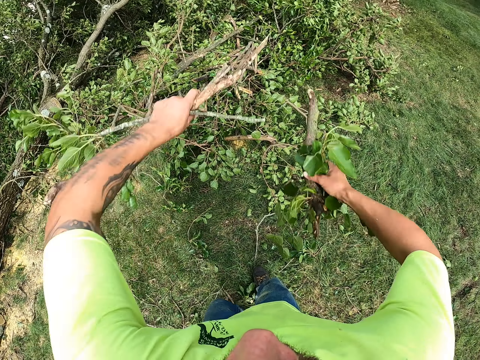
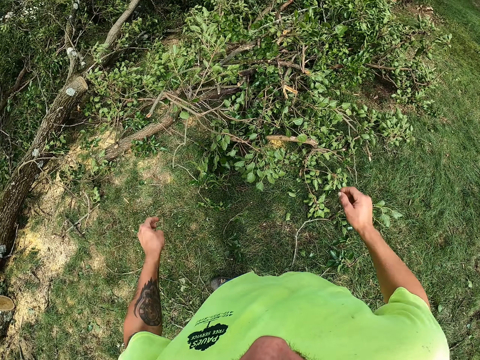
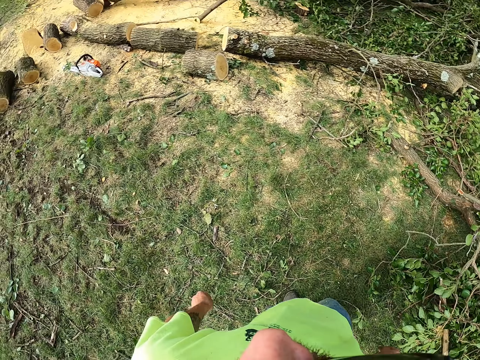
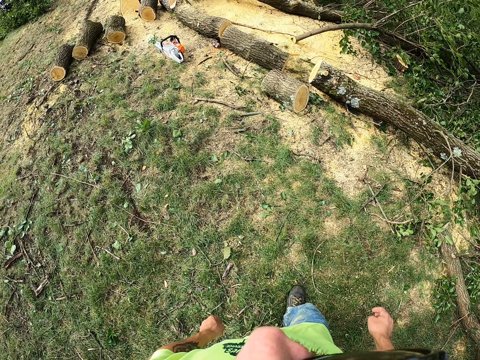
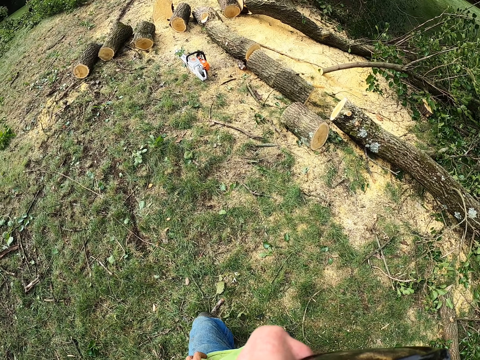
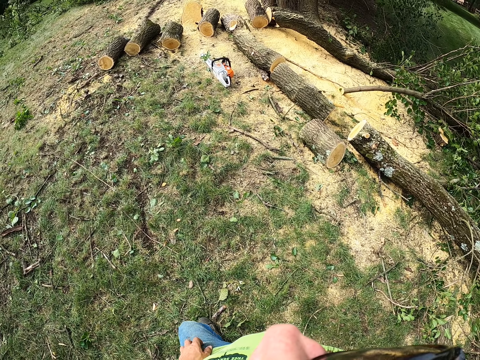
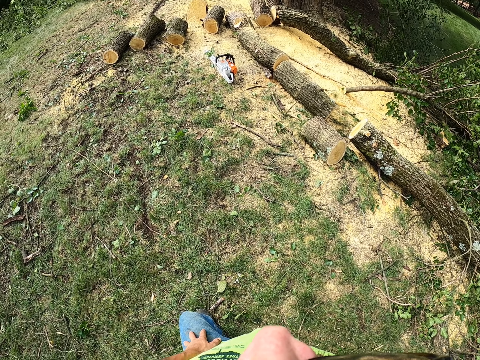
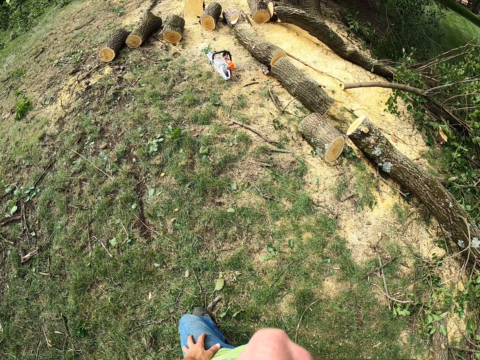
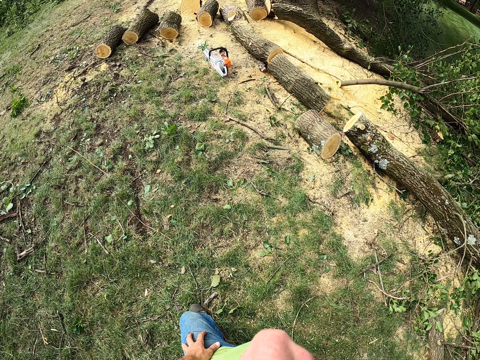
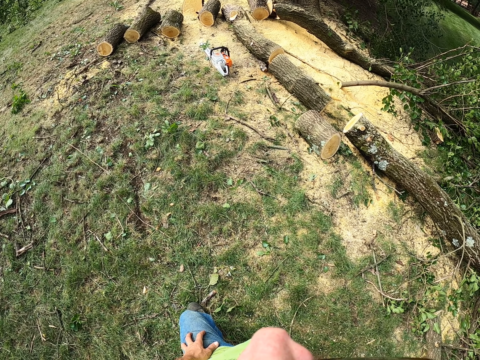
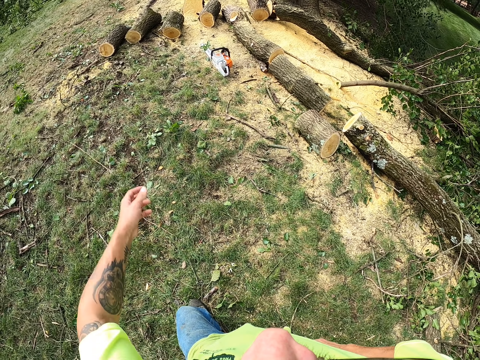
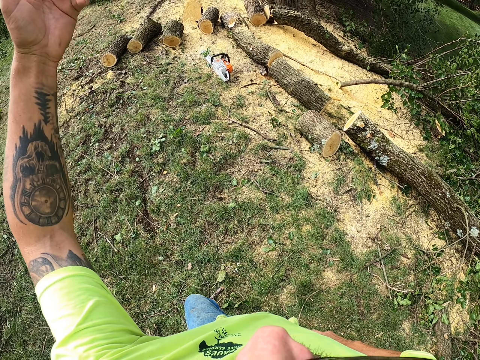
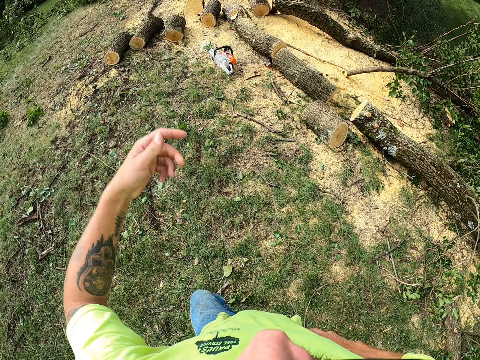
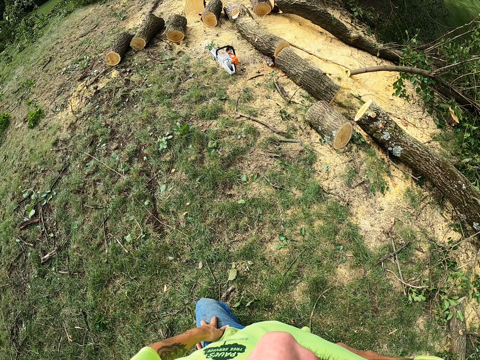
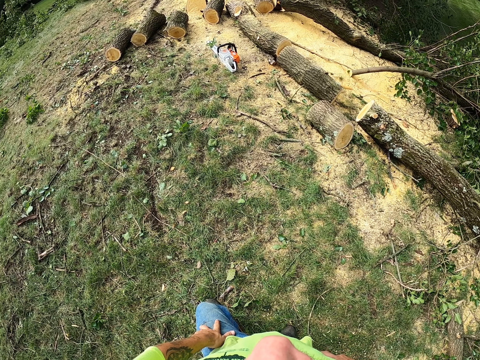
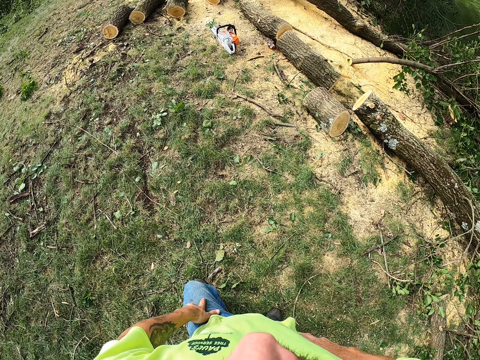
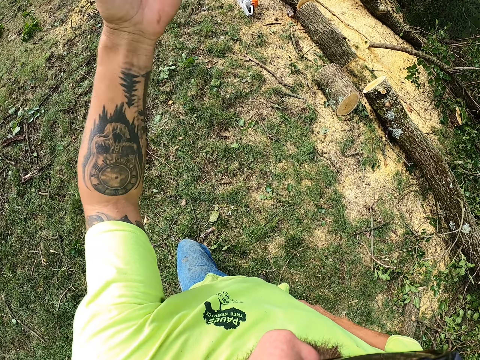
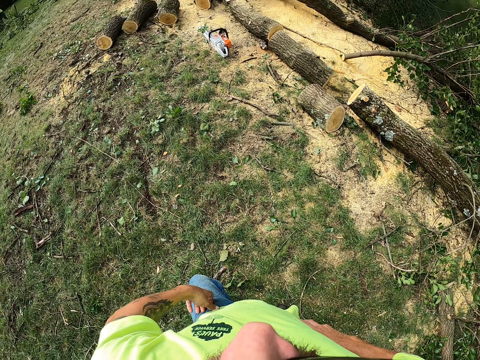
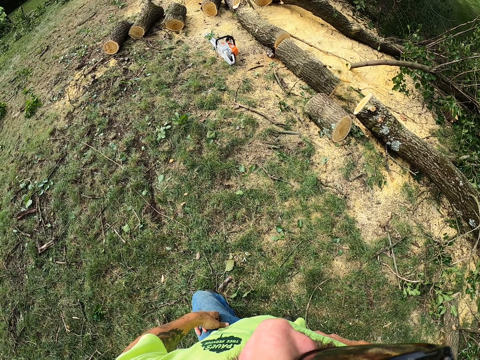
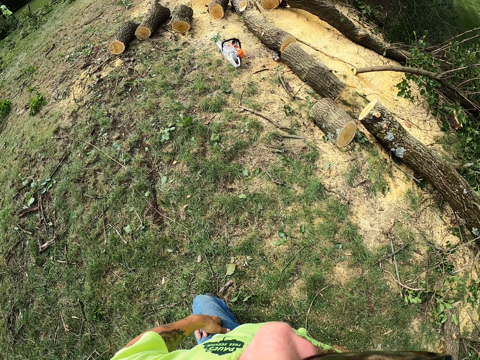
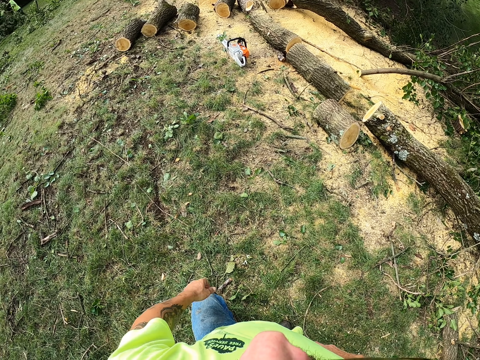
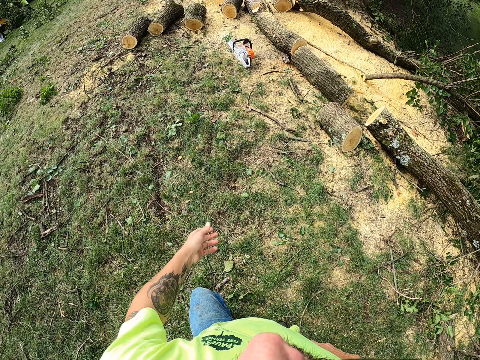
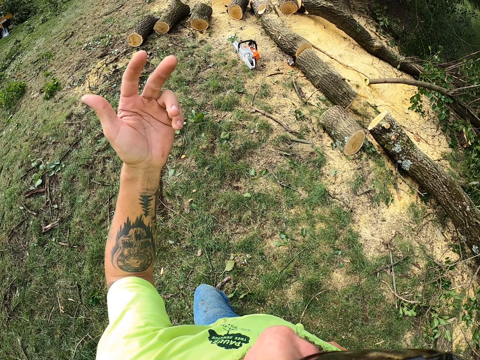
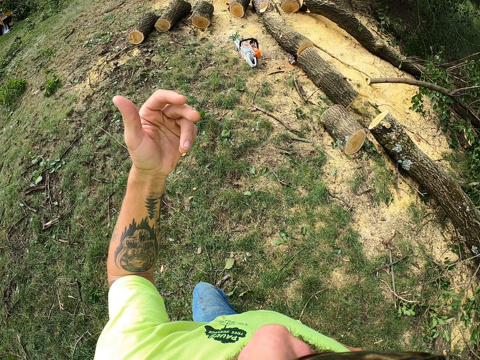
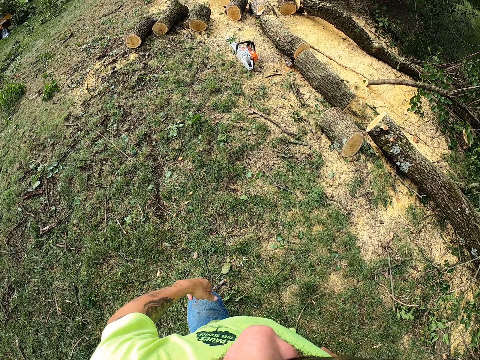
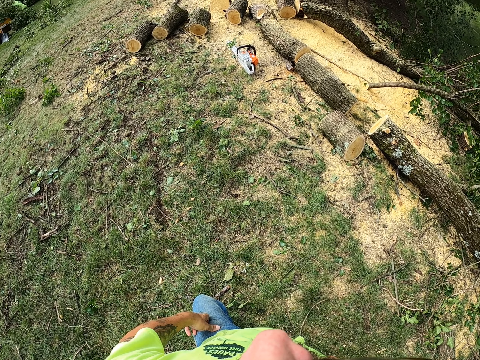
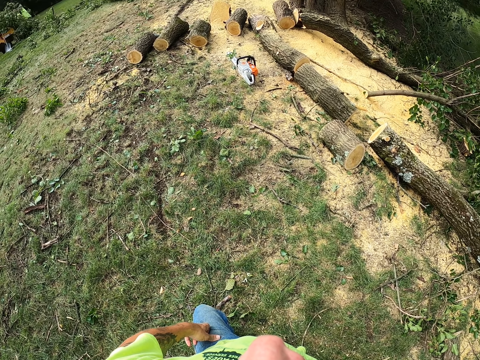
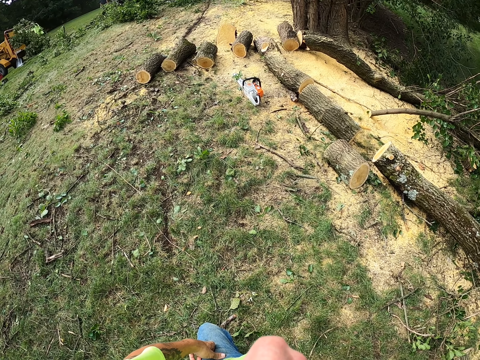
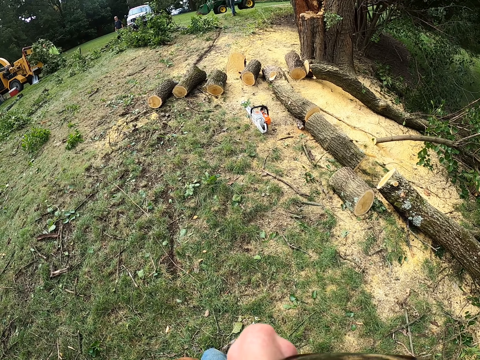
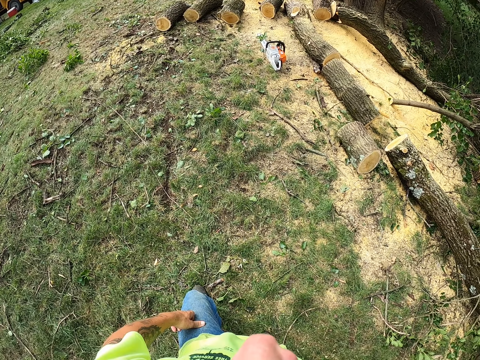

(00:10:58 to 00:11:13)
The camera wearer throws the tree branches on the pile of tree branches on the ground with both hands. He looks around the garden. He interacts with a man. He waves the hand. He looks around the garden. He waves the hand. He looks around the garden. He waves the hand. He looks around the garden.

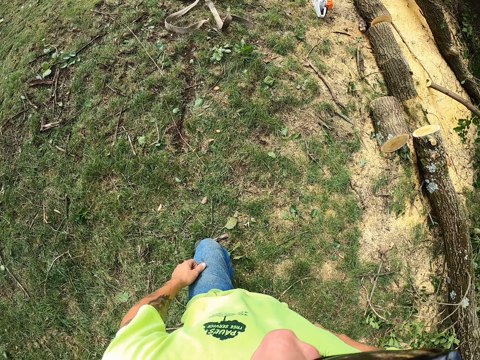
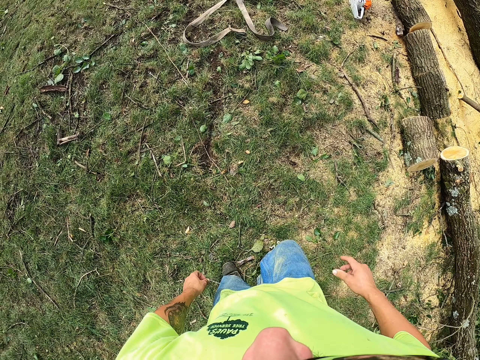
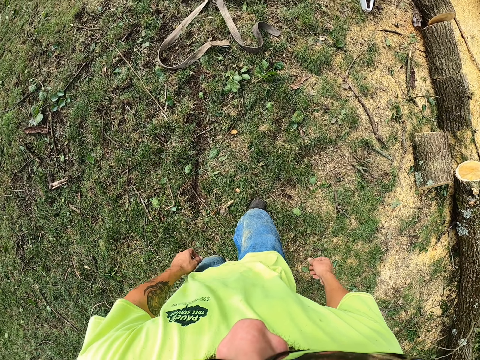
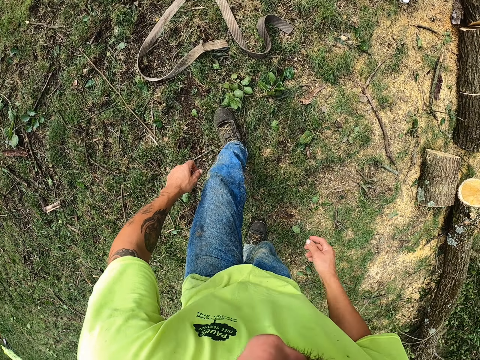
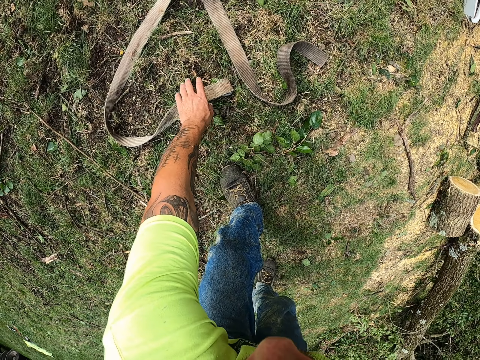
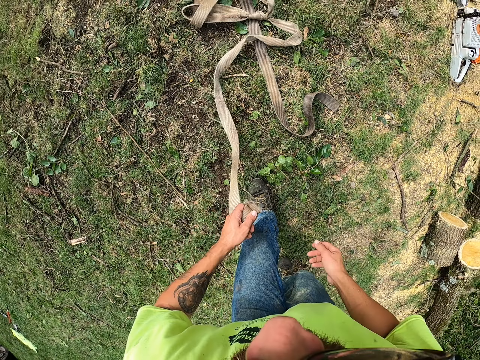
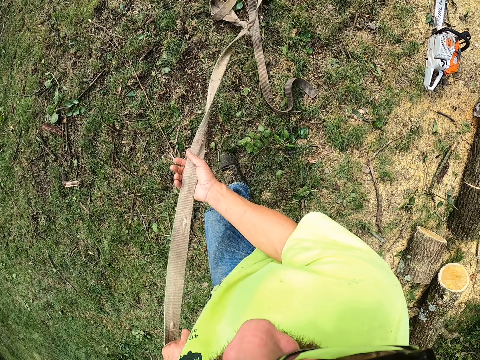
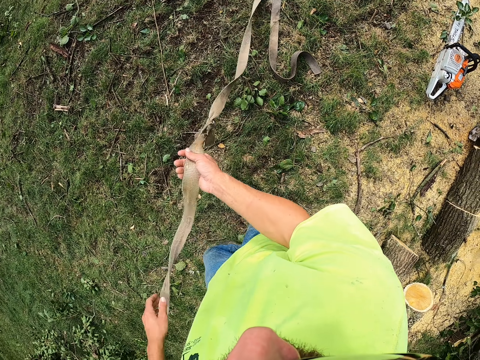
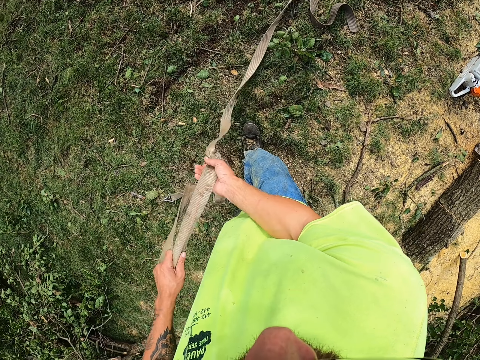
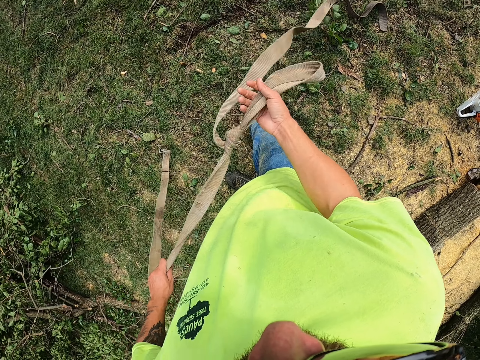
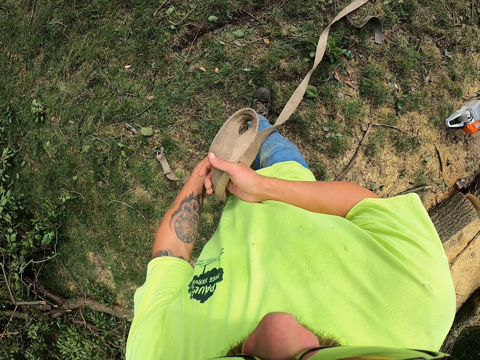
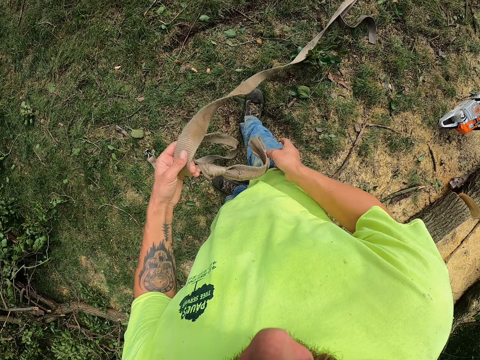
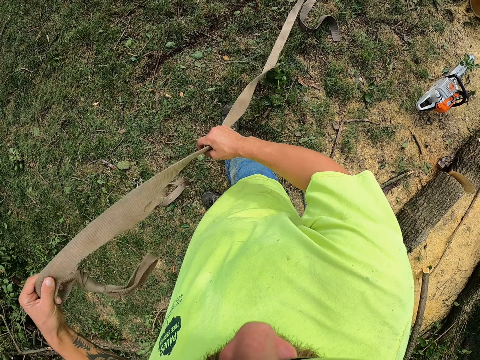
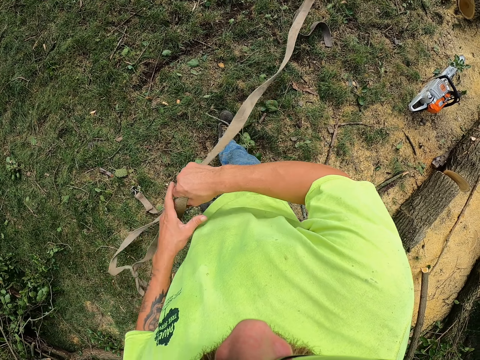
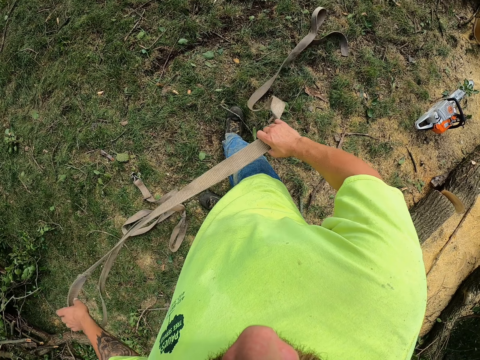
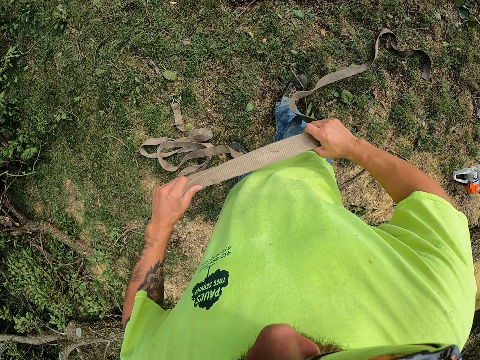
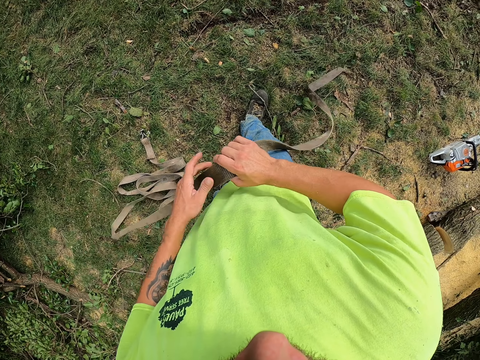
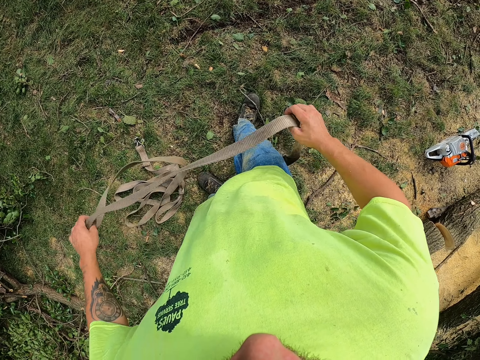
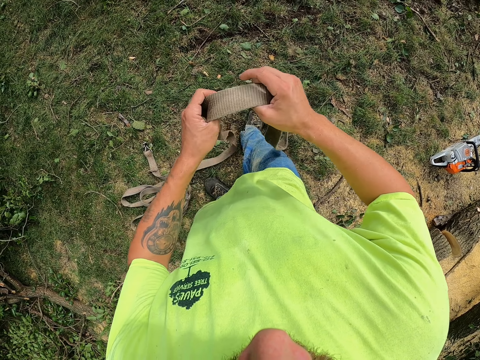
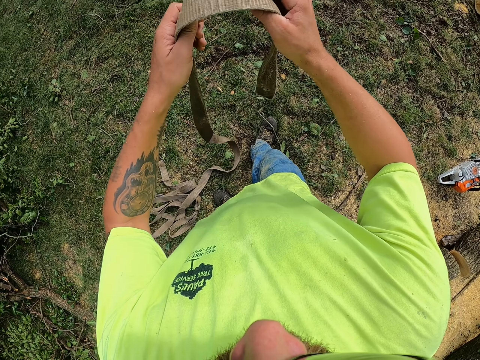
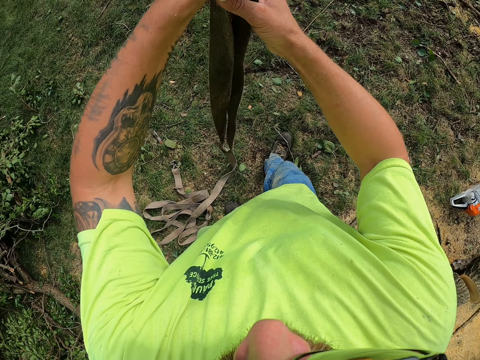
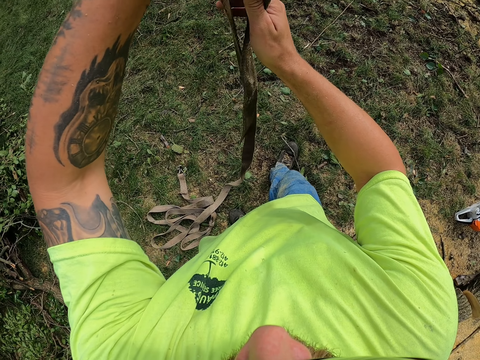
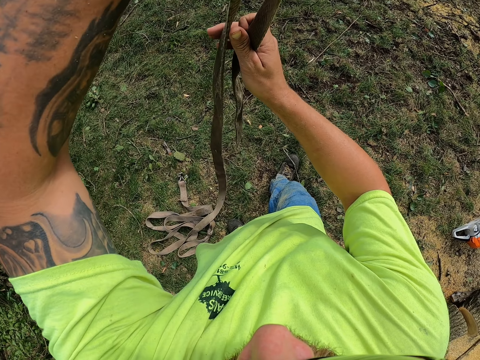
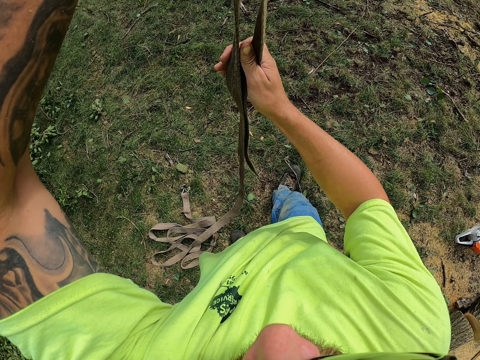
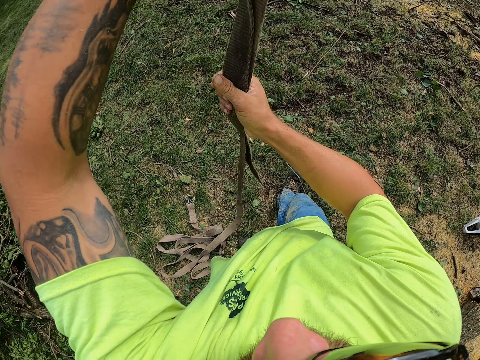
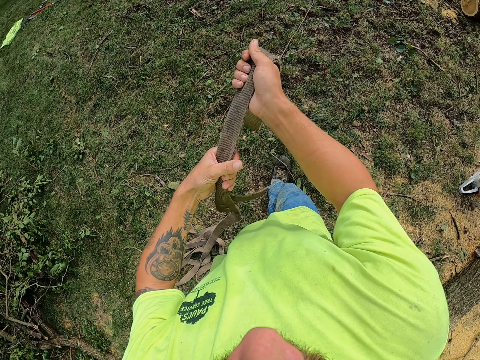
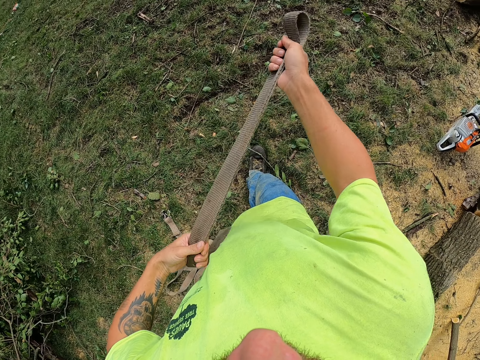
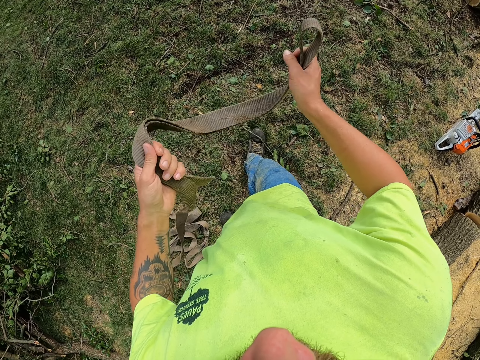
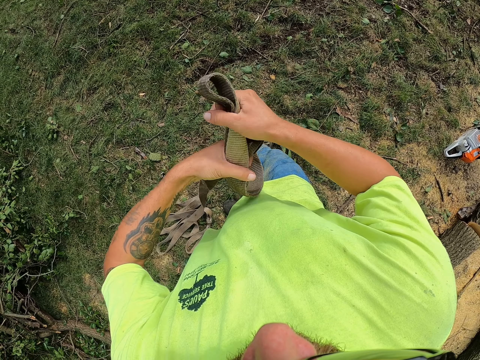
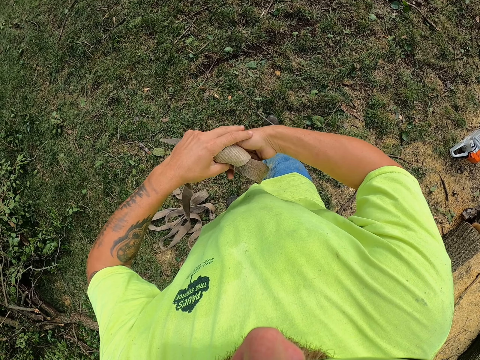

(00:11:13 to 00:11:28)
The camera wearer walks around the garden. He picks a belt or rope from the ground with his left hand. He pulls the belt on the ground with both hands. He folds the rope. He knots the belt on the ground with both hands.
